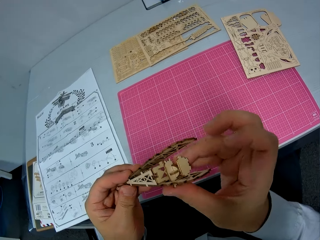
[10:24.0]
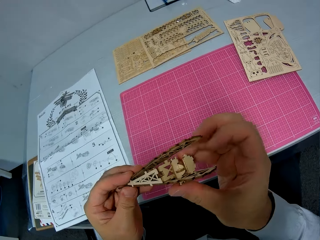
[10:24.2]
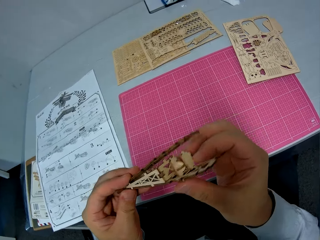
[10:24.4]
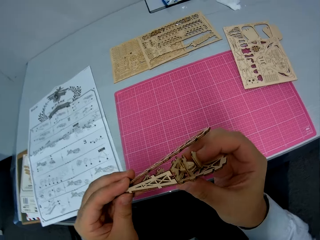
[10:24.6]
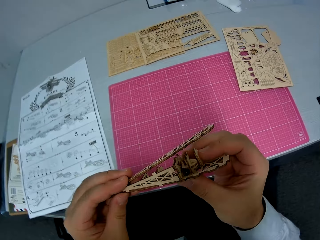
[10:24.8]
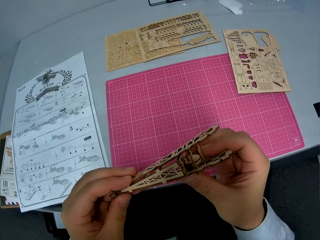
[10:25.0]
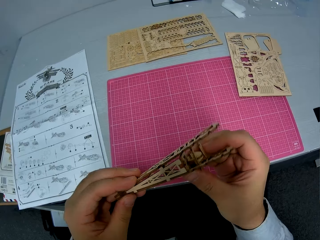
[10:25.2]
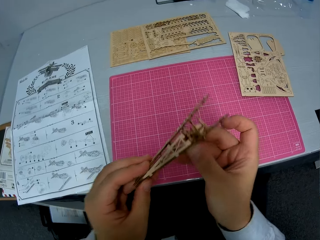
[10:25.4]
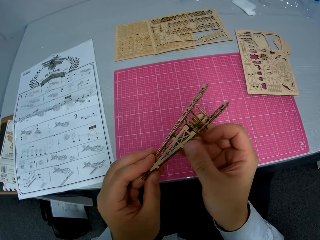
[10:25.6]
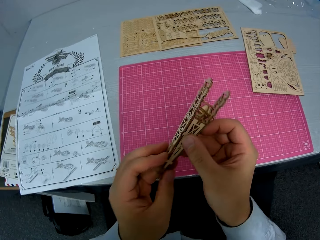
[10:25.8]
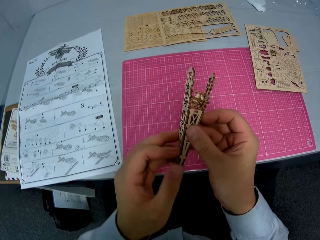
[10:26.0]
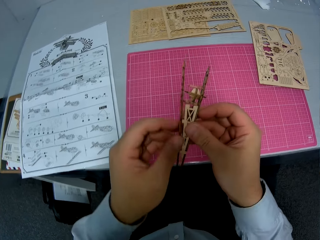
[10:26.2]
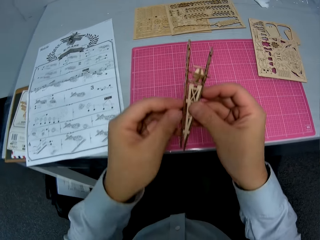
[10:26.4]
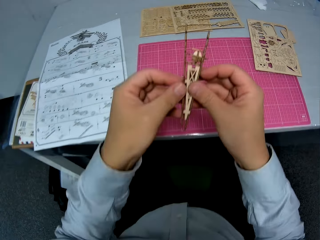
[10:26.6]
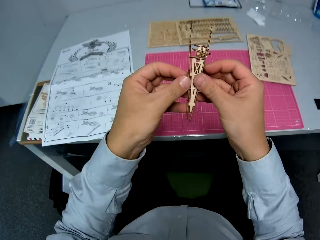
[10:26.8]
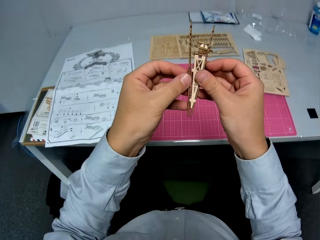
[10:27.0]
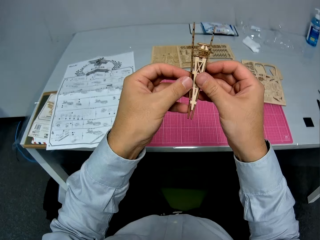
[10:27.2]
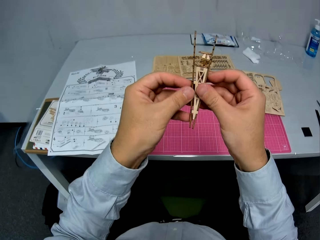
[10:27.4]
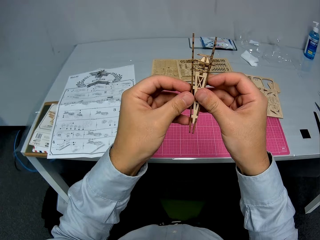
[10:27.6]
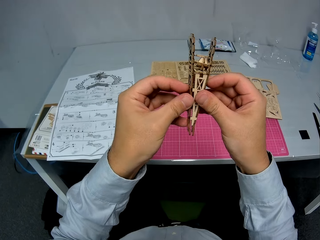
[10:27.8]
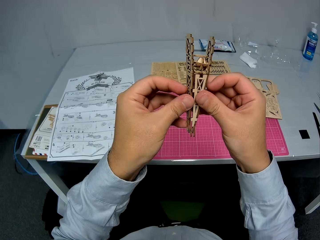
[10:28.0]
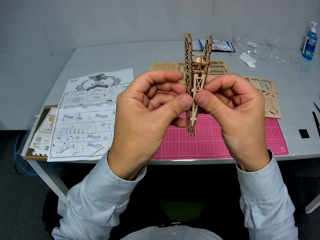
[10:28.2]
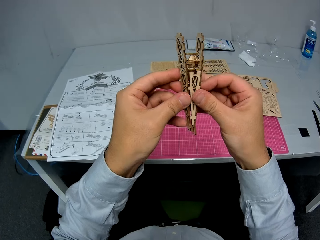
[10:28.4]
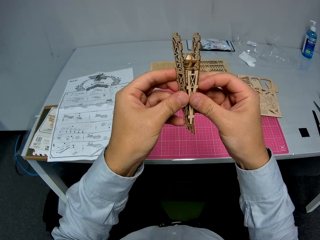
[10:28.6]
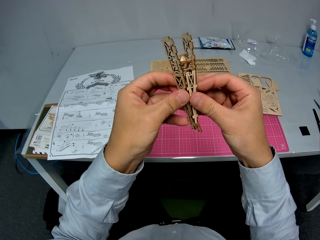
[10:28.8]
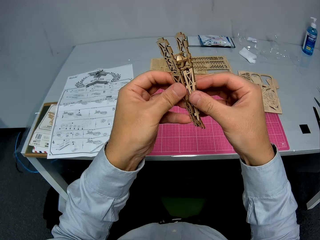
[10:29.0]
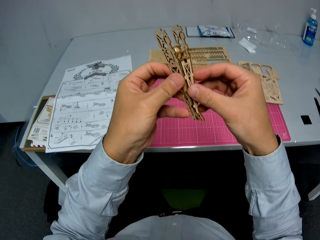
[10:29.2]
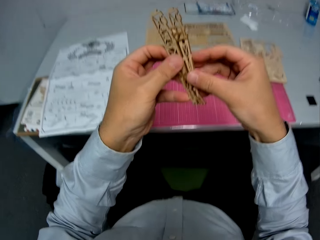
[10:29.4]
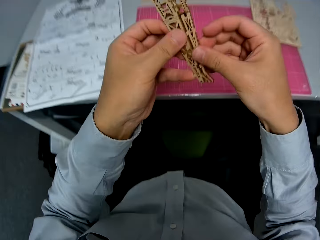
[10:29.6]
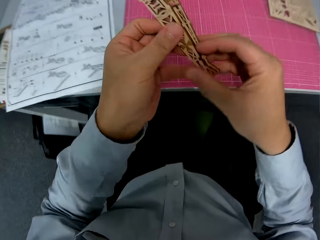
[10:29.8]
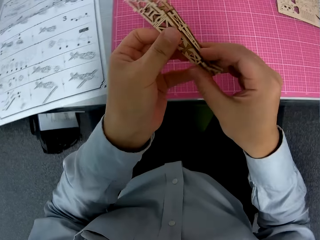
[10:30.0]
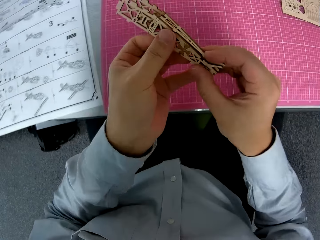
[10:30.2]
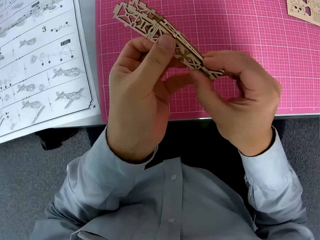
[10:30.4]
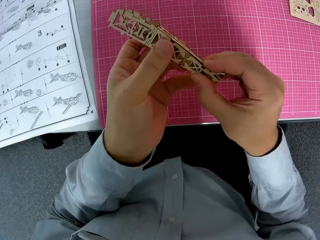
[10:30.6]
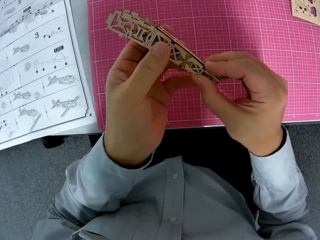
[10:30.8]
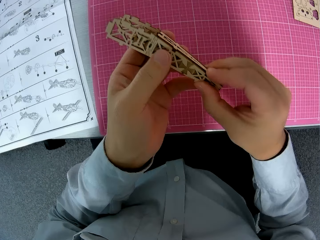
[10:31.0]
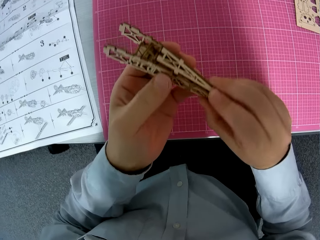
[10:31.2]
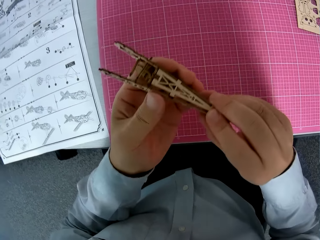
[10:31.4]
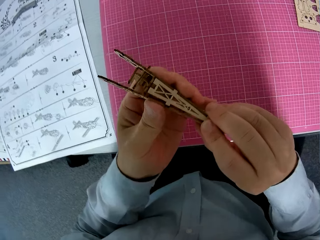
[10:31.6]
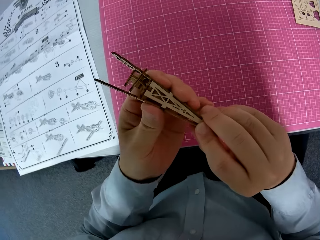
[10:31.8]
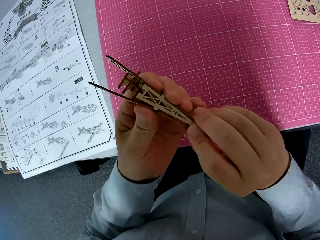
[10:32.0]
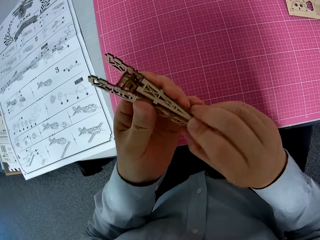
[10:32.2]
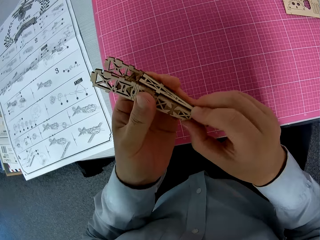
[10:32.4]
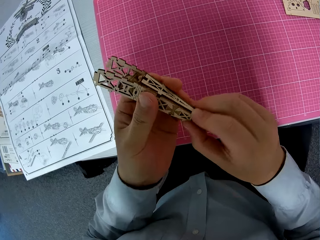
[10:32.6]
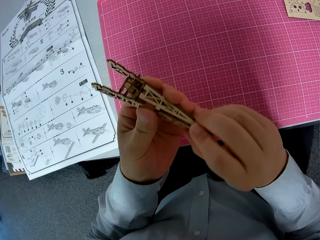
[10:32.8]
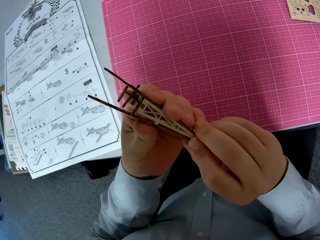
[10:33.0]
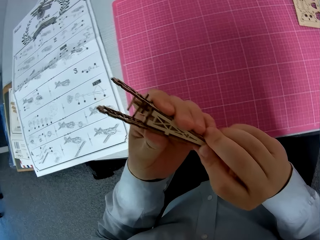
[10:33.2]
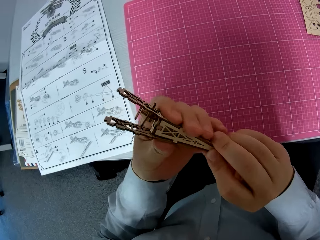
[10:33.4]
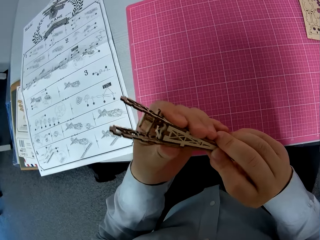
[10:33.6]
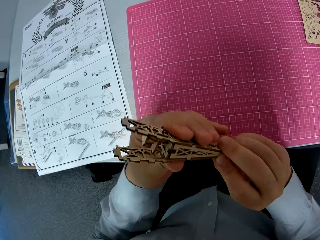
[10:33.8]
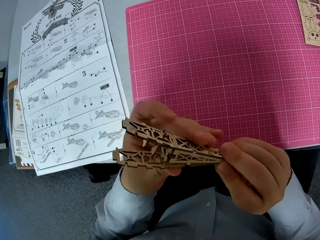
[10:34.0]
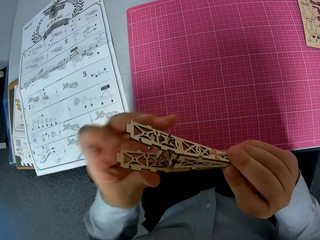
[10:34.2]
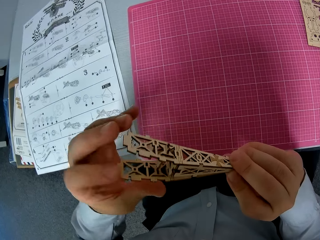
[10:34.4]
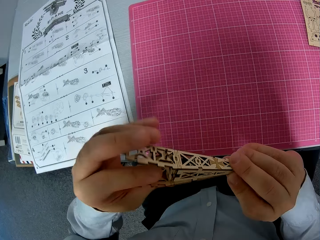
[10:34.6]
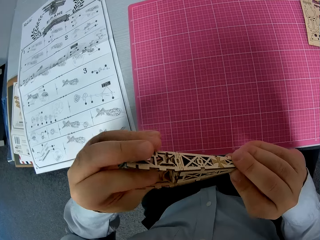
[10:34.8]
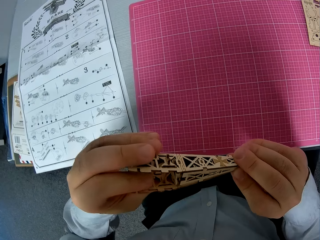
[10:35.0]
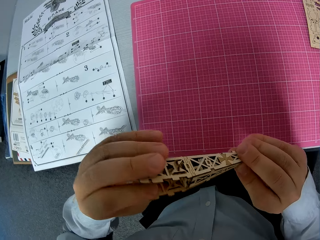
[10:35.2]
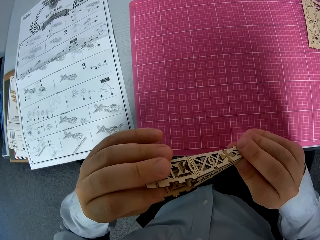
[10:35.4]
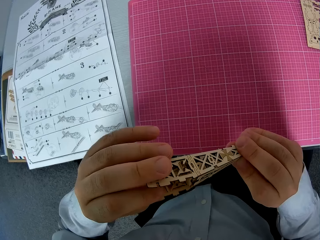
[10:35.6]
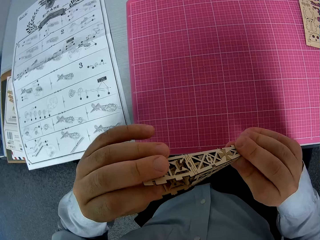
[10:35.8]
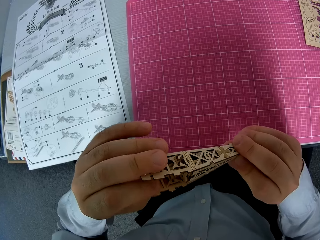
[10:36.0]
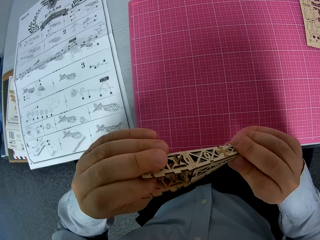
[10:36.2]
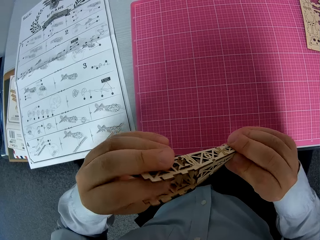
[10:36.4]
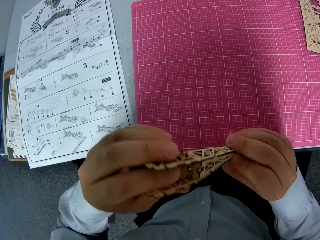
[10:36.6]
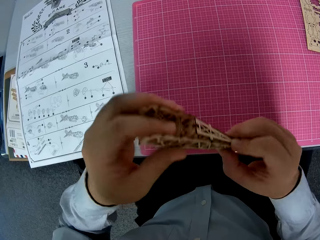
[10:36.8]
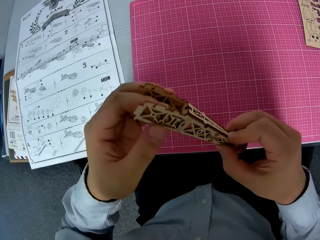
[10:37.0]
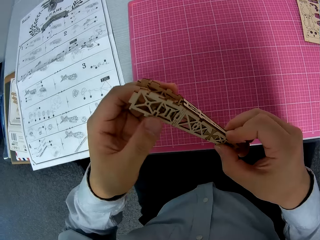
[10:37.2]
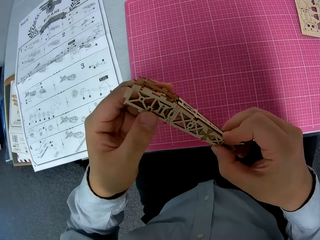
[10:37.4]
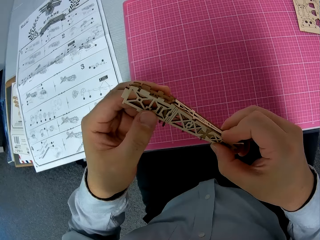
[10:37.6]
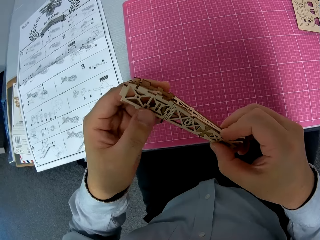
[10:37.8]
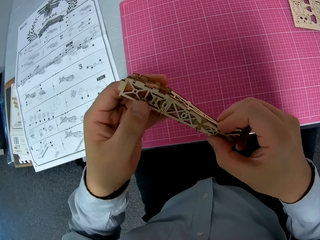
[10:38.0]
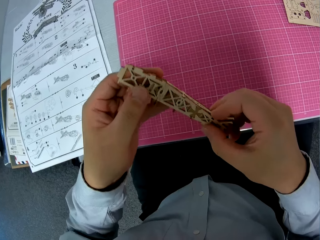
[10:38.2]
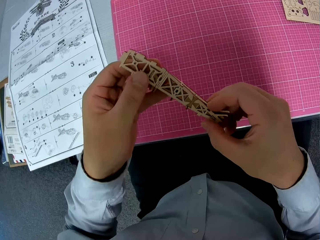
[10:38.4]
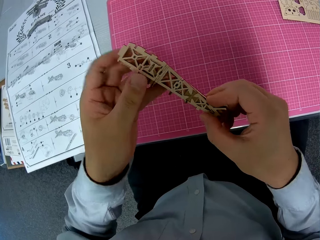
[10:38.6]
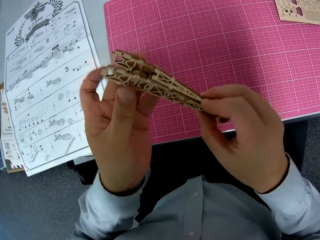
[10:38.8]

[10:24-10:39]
The camera wearer turns the wooden craft shapes. They fix the wooden craft on the back part. They turn the wooden craft.

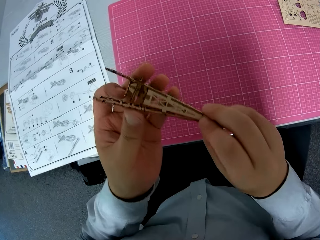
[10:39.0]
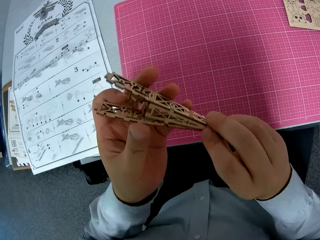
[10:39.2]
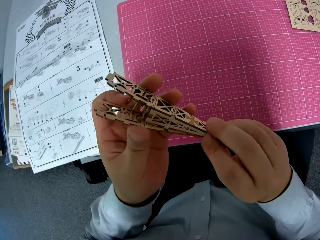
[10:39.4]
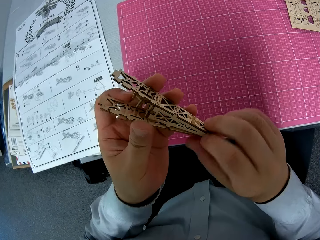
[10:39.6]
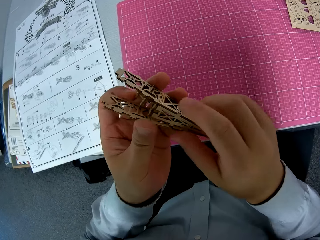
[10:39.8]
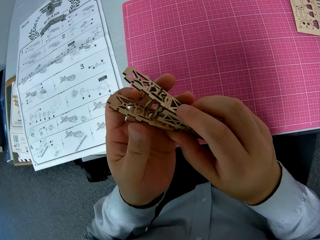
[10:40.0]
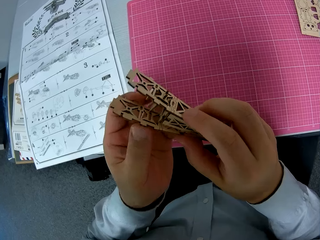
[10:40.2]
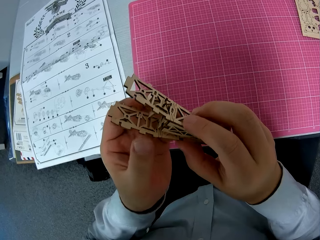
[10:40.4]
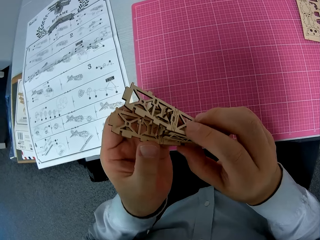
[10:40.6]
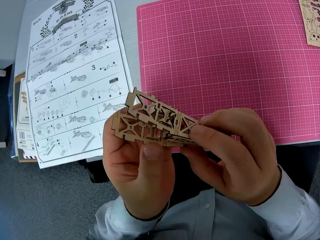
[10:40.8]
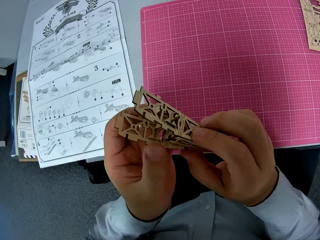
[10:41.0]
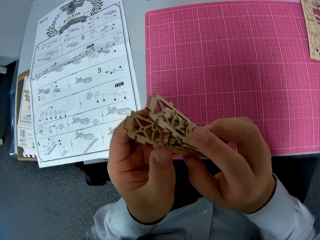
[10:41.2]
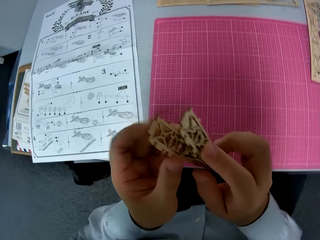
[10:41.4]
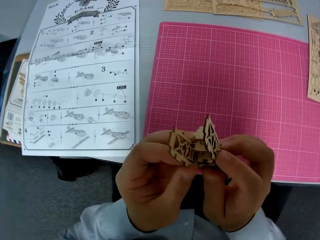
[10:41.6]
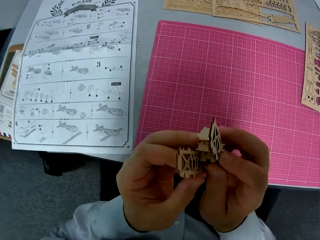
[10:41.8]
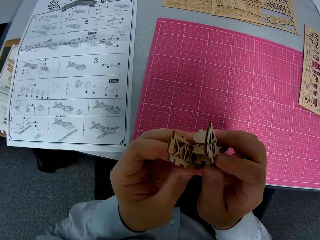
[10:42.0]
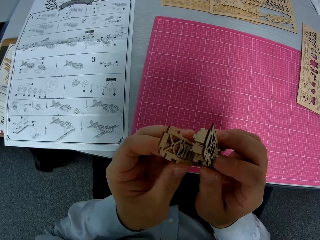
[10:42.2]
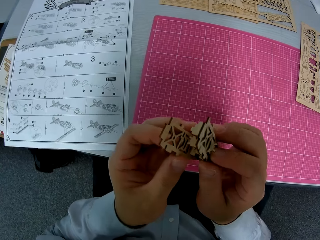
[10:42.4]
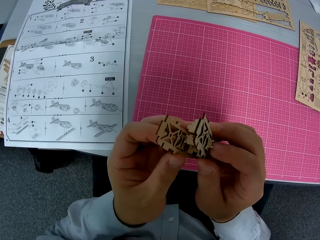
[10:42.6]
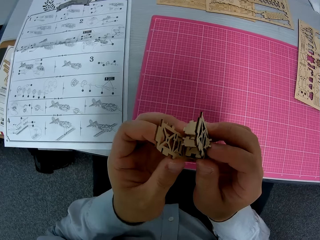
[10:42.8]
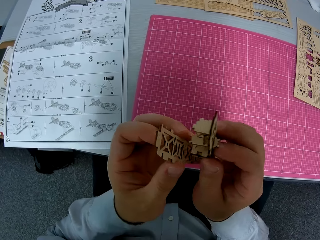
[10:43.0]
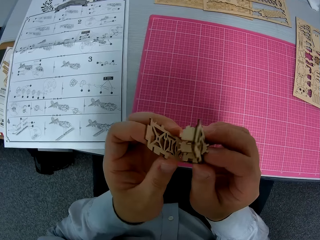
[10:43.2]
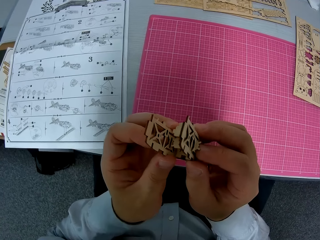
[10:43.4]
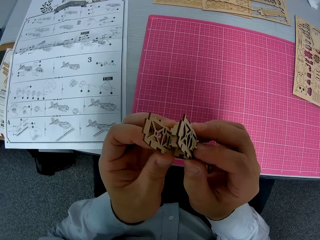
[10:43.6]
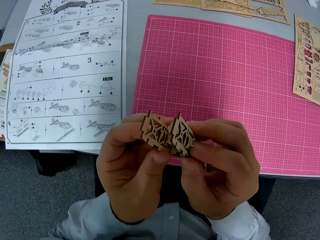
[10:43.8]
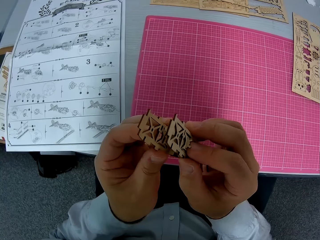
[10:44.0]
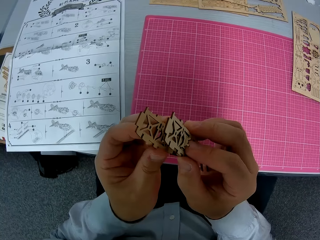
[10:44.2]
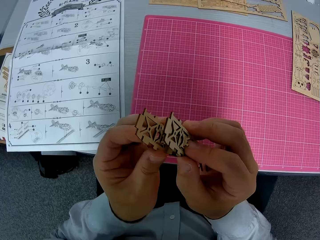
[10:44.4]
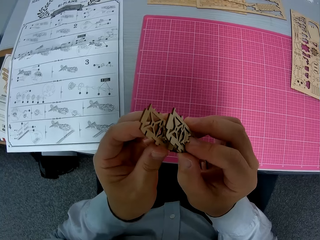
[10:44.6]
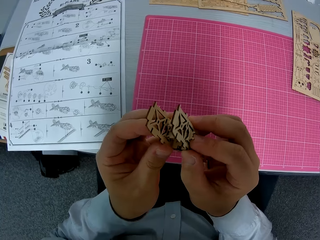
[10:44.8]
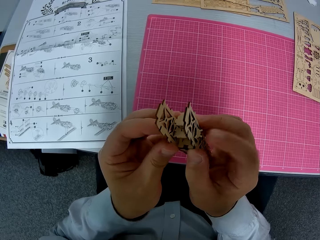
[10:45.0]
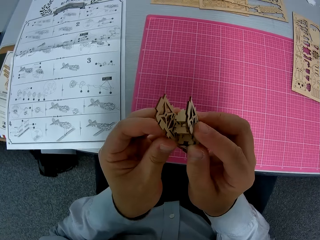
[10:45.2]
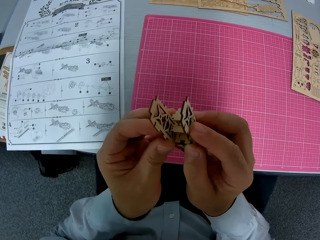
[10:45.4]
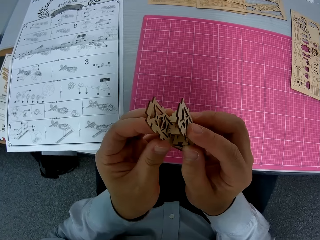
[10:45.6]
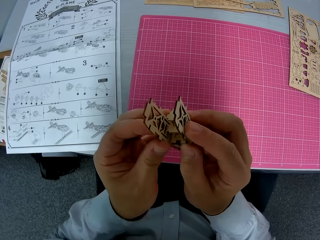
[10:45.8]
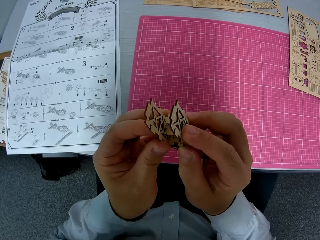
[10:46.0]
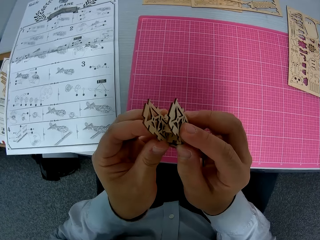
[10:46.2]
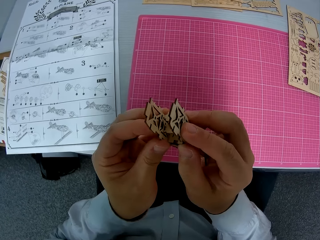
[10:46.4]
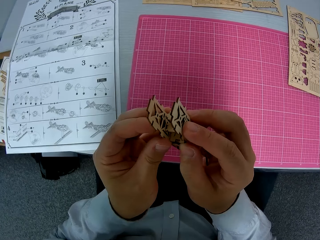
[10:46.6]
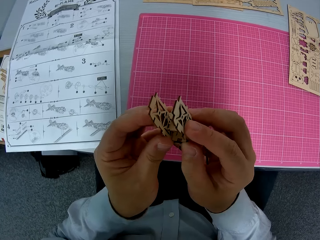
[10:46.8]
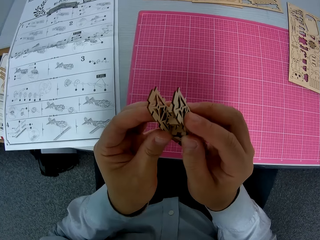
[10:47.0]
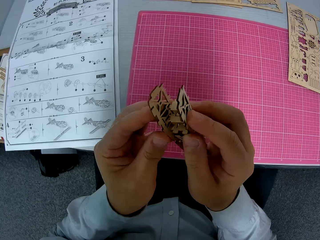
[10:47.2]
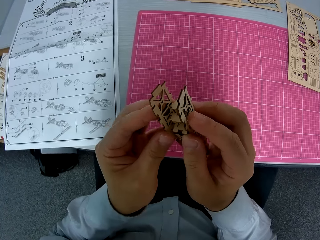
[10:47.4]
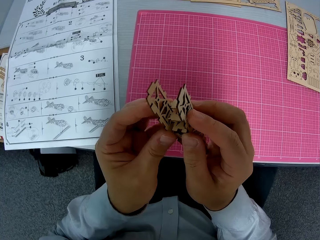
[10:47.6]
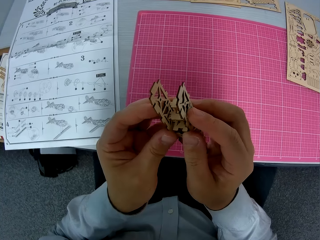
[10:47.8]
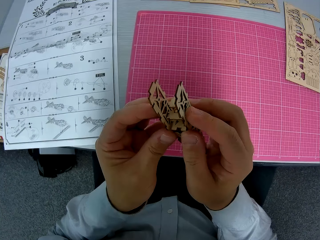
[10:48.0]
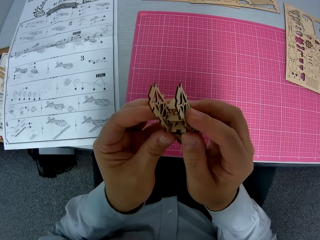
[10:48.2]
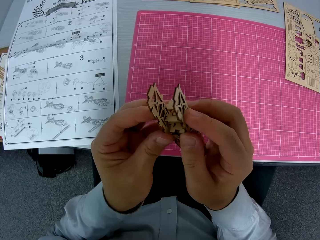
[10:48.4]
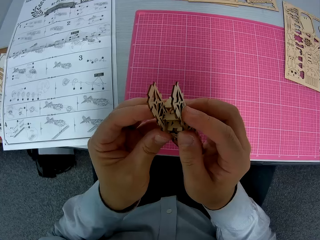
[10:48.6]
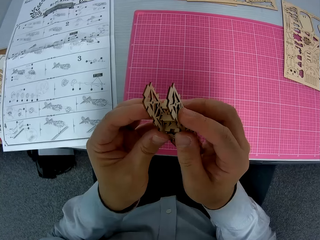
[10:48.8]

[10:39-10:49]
The camera wearer fixes the wooden craft shapes.
